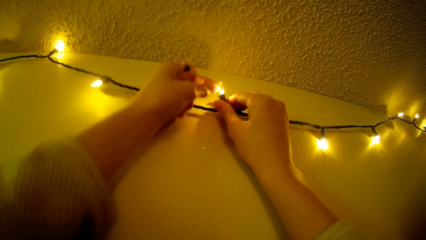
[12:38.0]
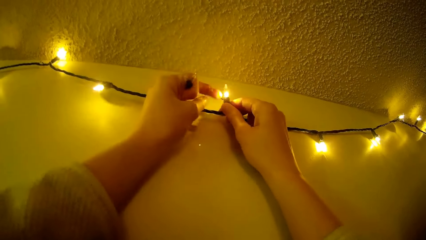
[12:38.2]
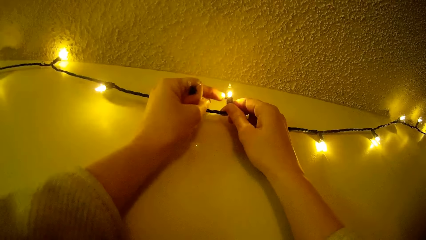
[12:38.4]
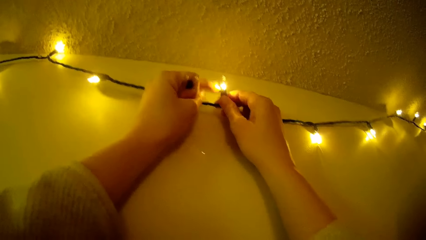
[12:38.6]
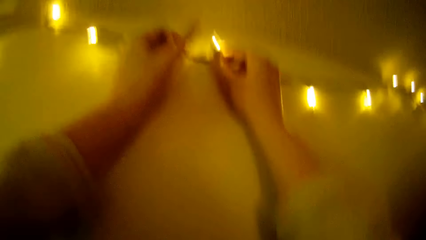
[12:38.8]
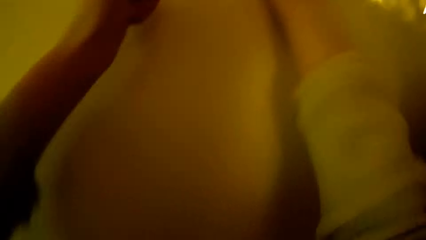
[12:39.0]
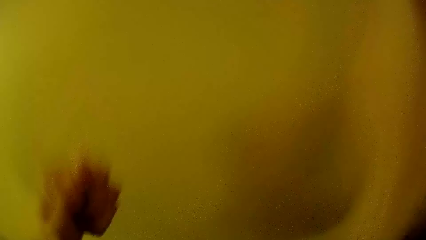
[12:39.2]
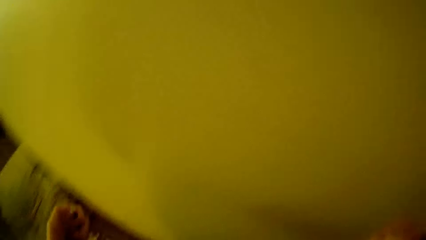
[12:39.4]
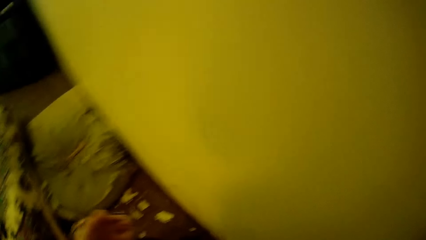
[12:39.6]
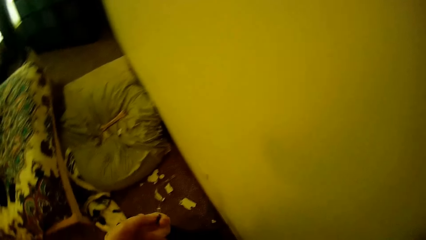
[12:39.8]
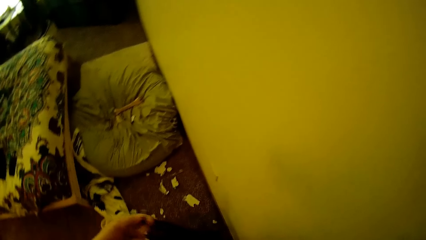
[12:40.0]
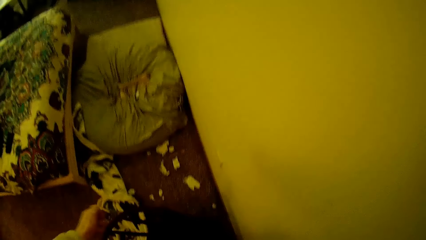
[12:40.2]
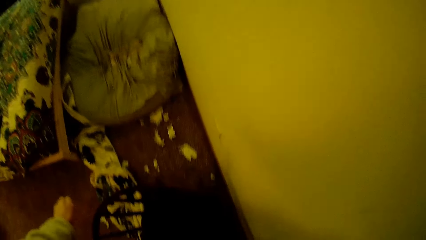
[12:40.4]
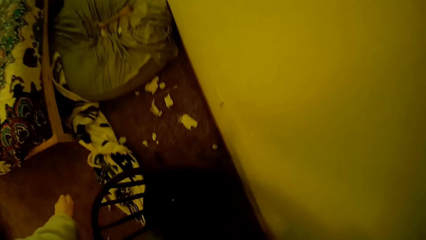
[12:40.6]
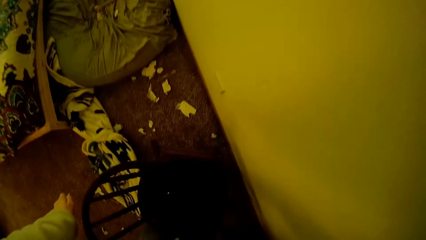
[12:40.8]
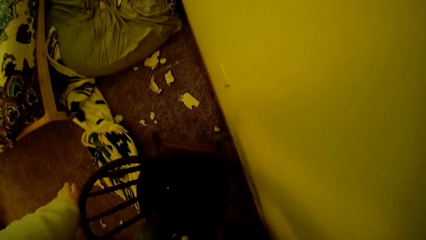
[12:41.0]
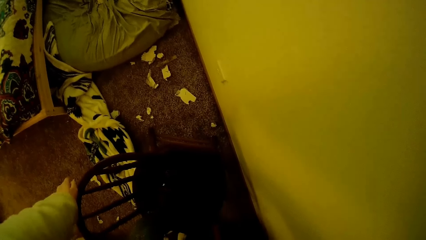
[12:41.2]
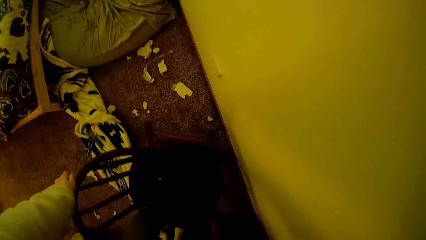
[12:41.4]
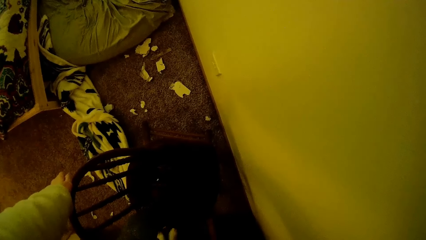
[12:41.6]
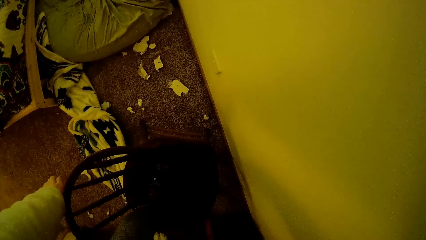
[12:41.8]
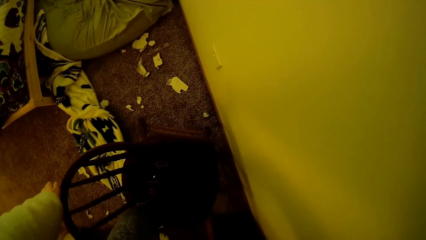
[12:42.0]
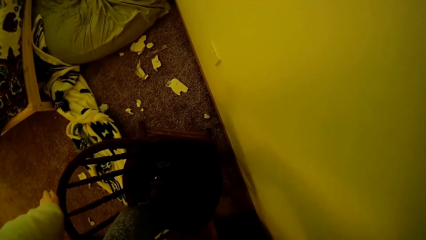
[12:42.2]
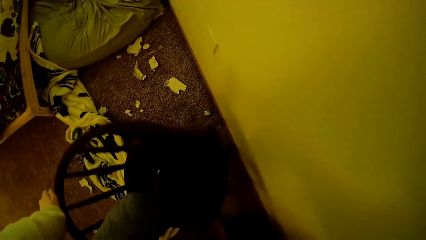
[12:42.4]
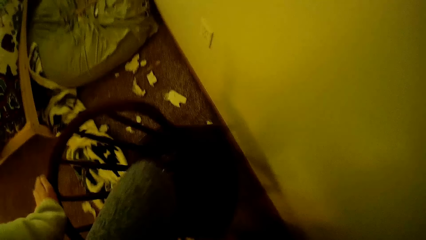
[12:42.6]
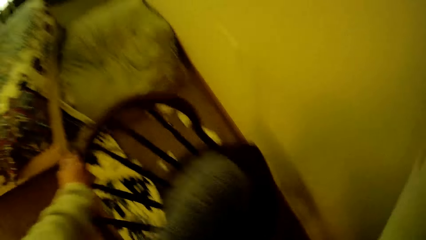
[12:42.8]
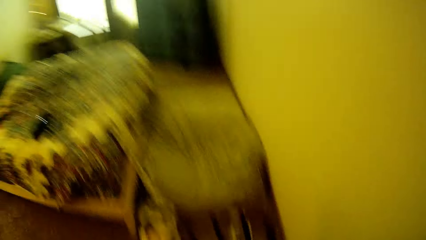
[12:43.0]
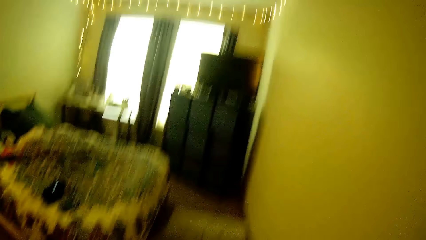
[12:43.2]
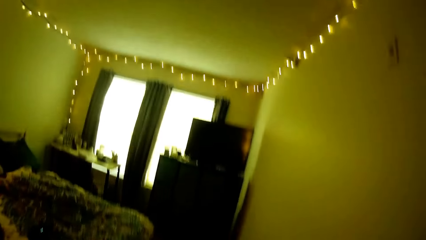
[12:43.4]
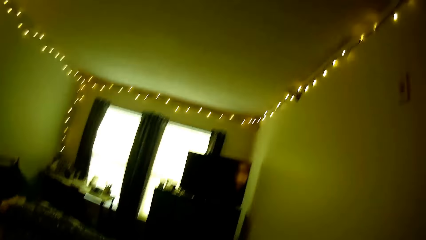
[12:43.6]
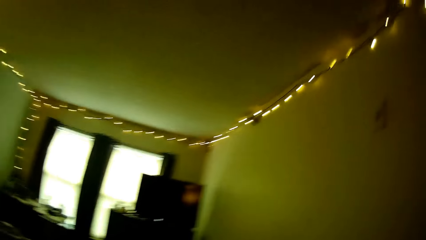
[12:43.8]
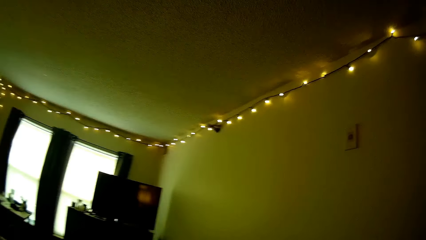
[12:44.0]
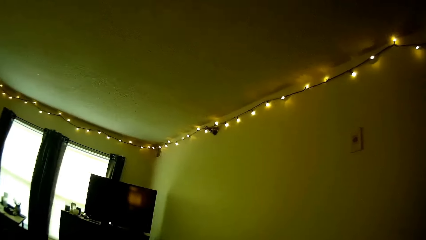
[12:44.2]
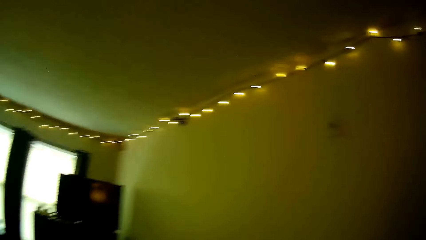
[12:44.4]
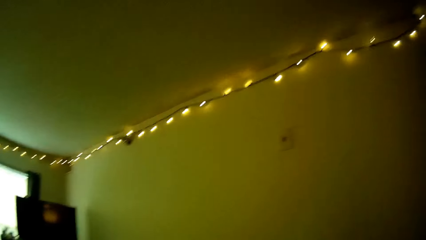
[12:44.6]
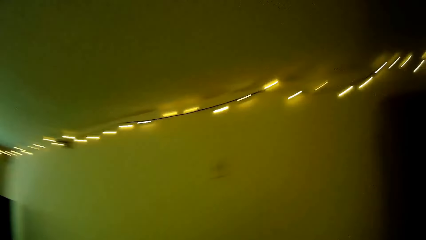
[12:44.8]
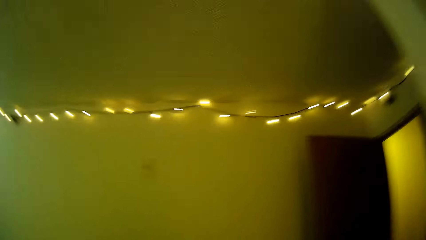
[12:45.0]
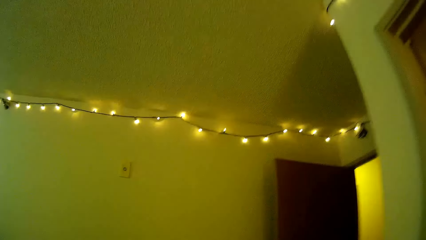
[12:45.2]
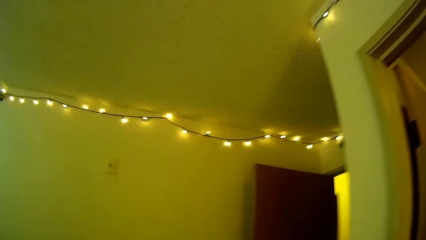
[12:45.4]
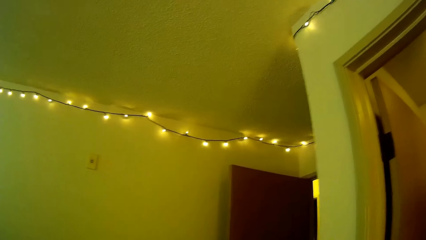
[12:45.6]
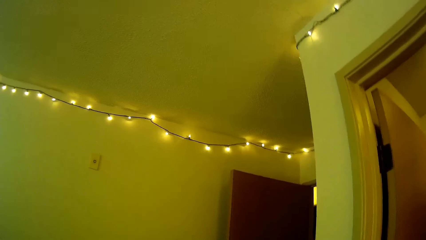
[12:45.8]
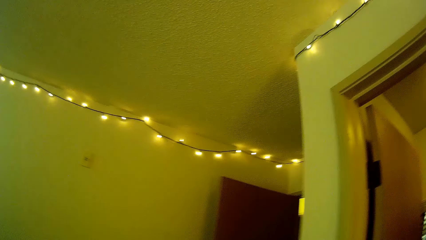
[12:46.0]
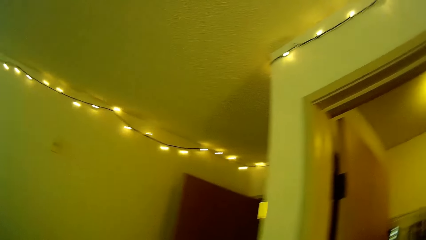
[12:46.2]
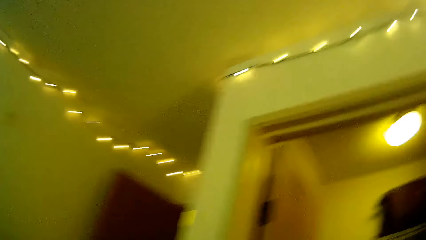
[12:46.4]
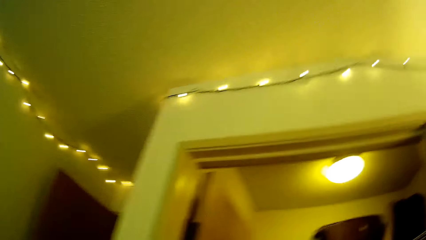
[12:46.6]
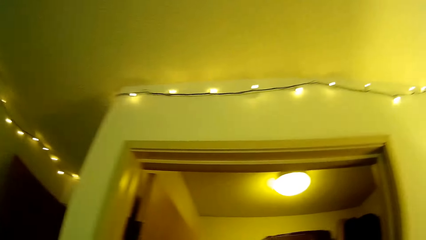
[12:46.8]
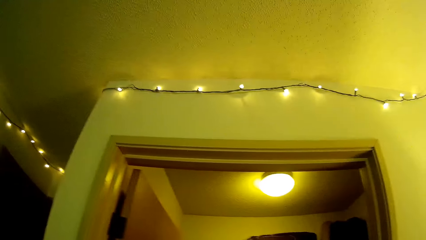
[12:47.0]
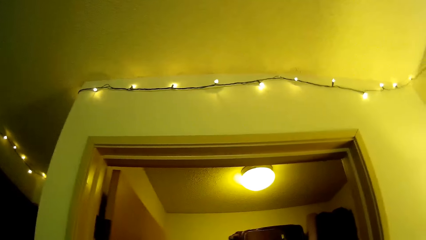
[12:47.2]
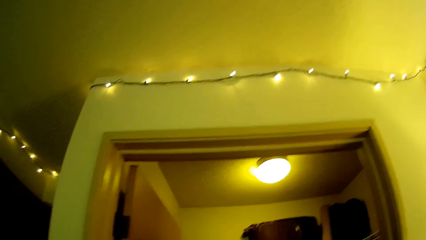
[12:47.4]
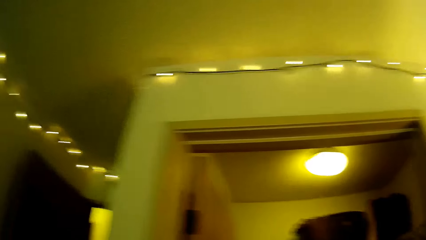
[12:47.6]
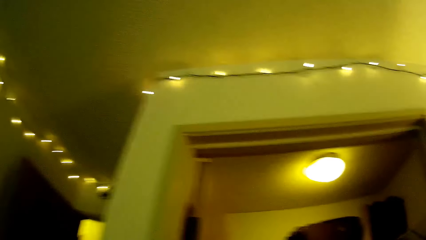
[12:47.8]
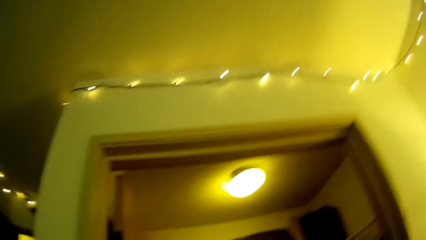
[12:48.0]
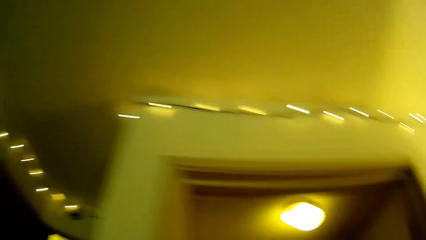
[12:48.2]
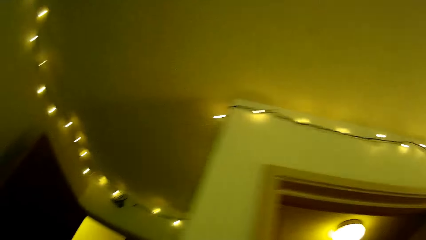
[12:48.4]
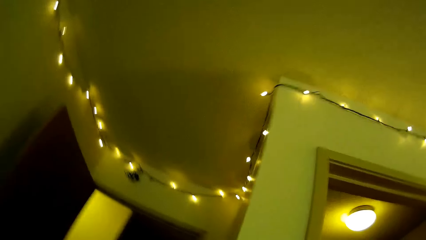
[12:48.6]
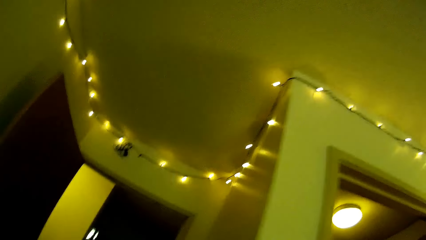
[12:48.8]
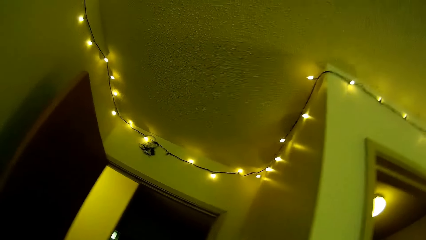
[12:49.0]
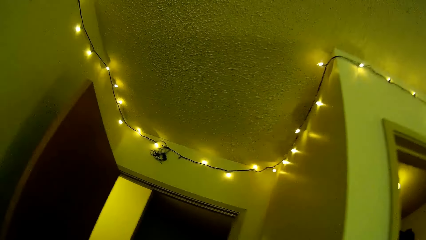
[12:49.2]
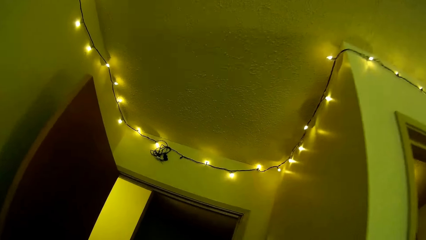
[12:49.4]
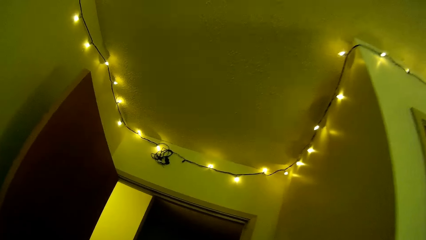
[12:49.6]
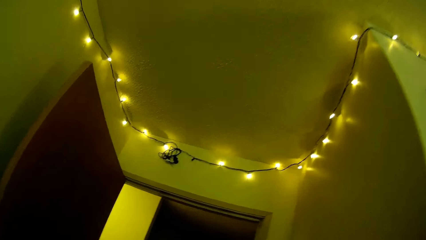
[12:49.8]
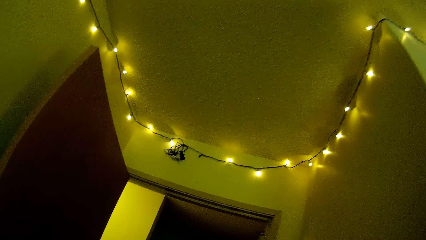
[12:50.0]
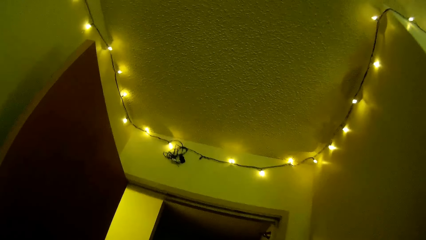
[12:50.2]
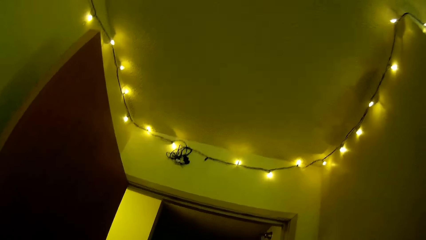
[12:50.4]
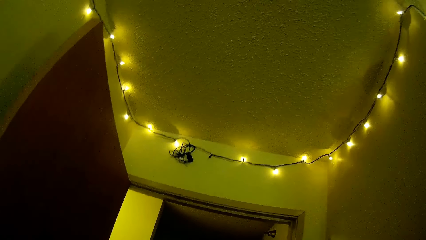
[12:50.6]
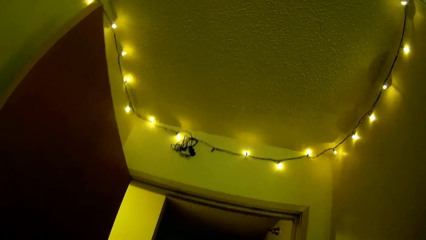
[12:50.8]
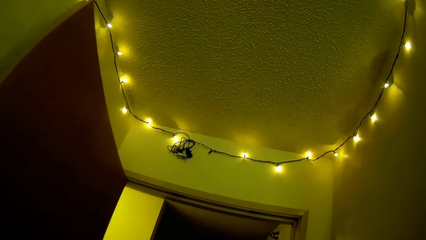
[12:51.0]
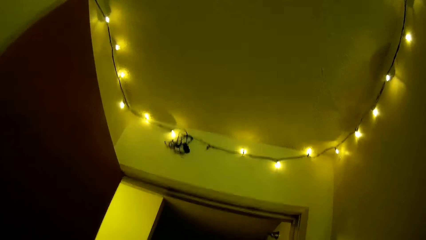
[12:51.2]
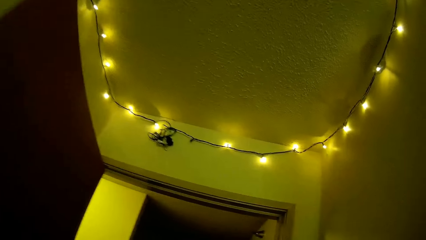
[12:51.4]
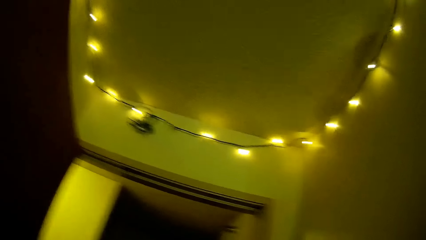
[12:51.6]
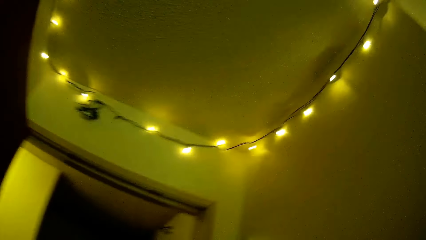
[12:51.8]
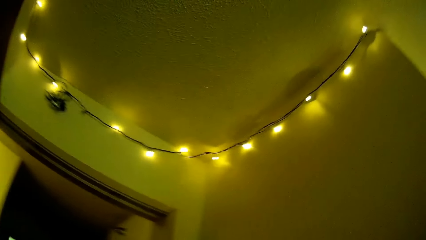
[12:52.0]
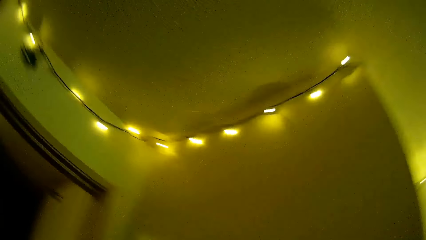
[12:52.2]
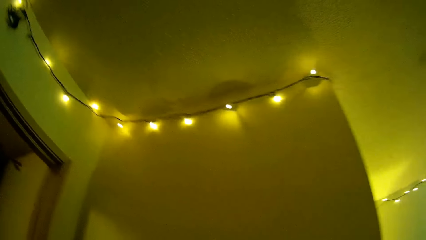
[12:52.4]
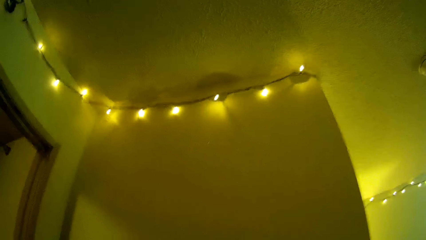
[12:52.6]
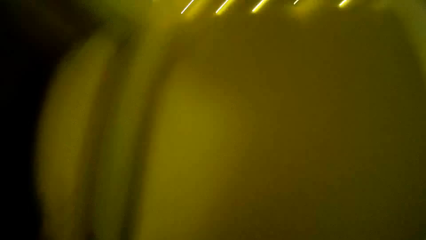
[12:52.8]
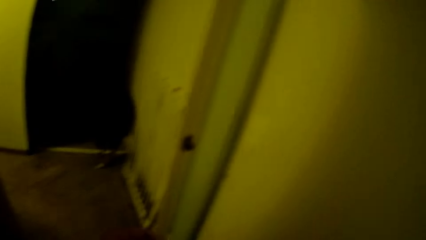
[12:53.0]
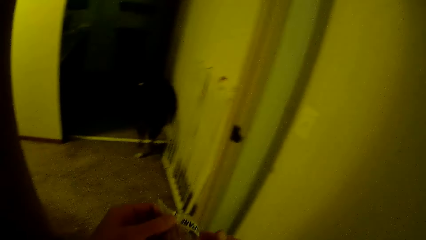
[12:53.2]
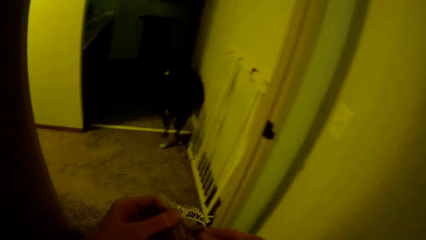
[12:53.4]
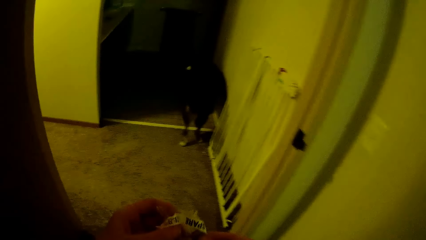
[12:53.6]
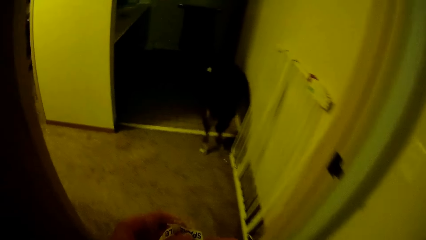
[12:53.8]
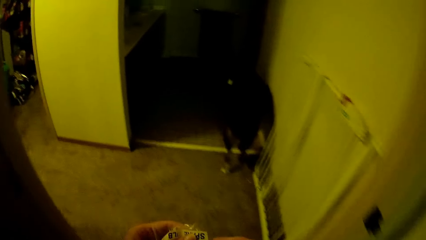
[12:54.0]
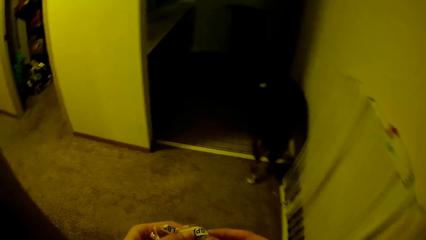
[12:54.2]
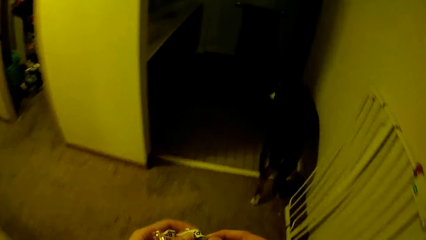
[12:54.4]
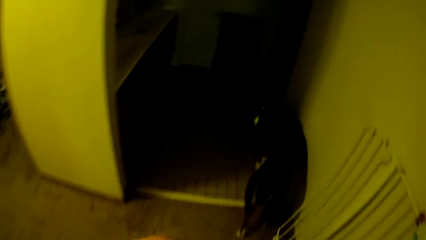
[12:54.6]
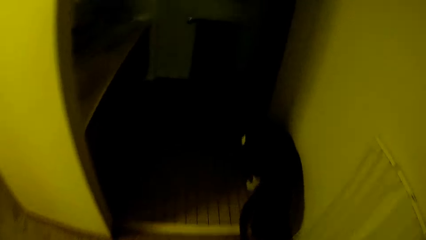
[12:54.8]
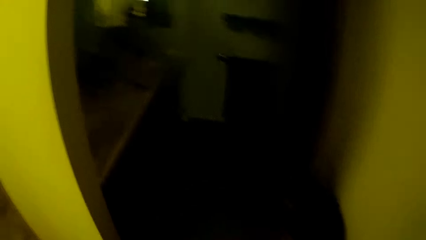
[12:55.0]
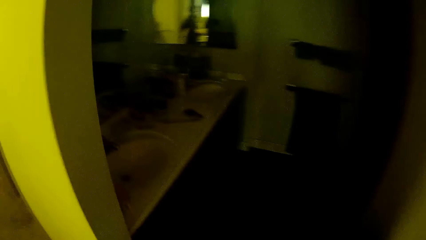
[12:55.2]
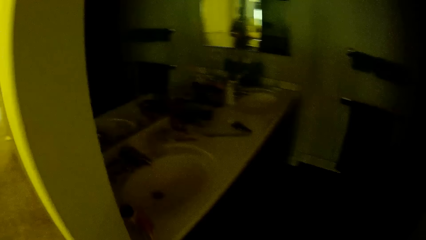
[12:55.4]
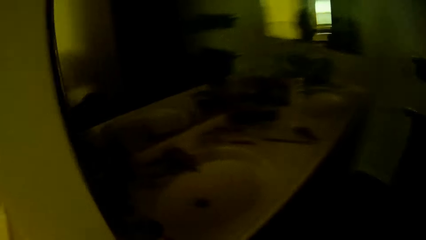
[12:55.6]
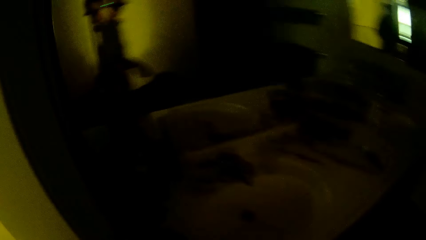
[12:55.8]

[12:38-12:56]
The camera wearer moves a hand away from the light. They rest a hand on the seat. They look around. They look at a plastic bag. They walk towards the other room.
